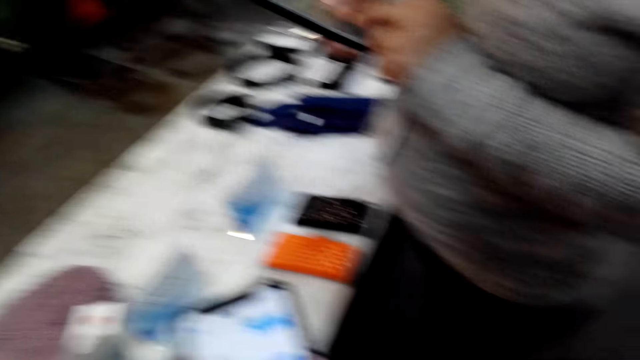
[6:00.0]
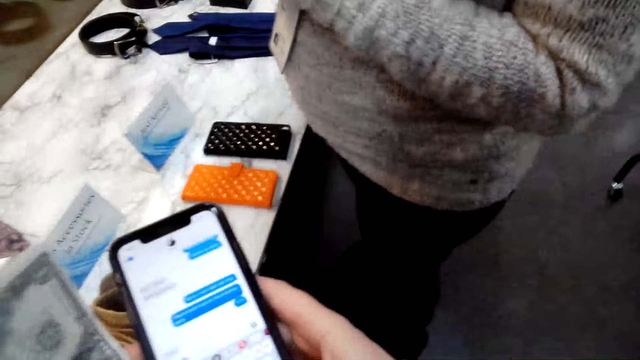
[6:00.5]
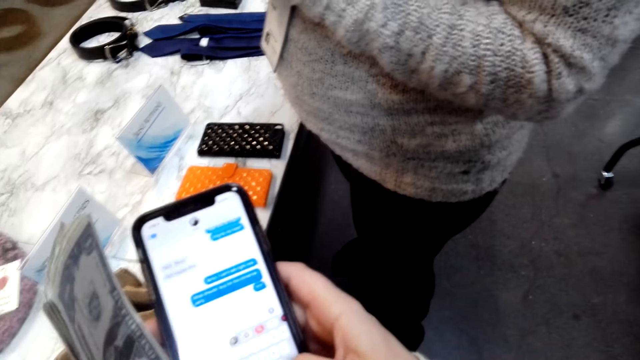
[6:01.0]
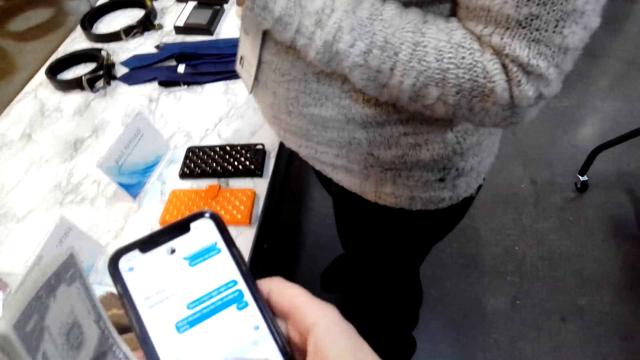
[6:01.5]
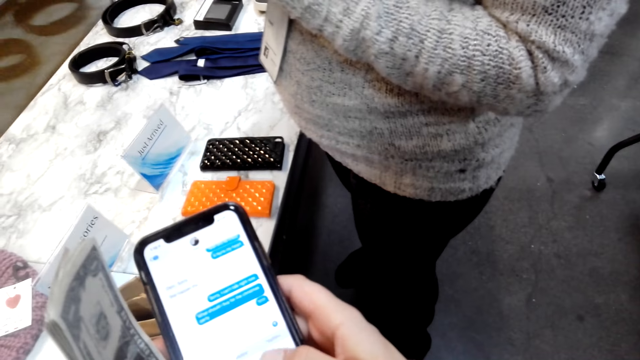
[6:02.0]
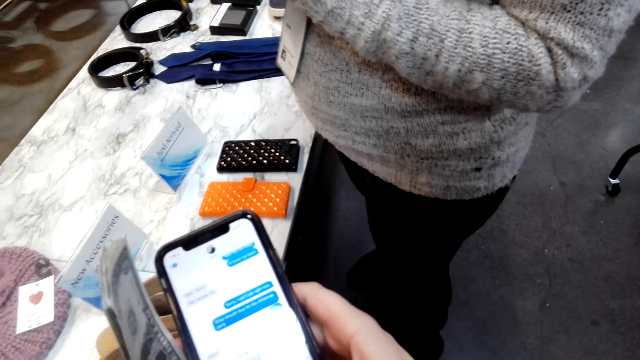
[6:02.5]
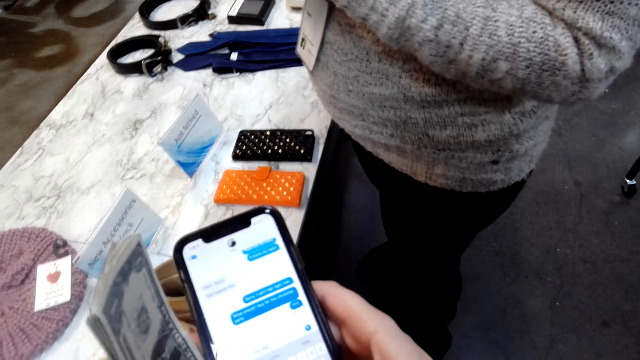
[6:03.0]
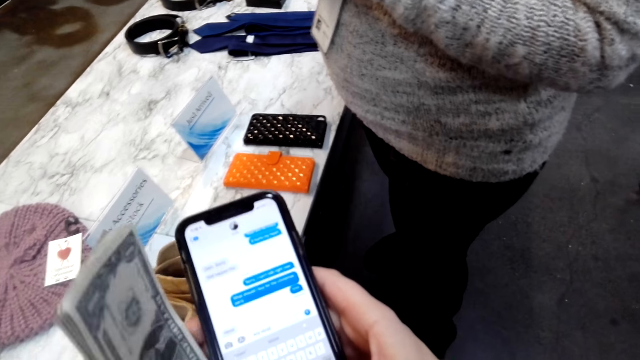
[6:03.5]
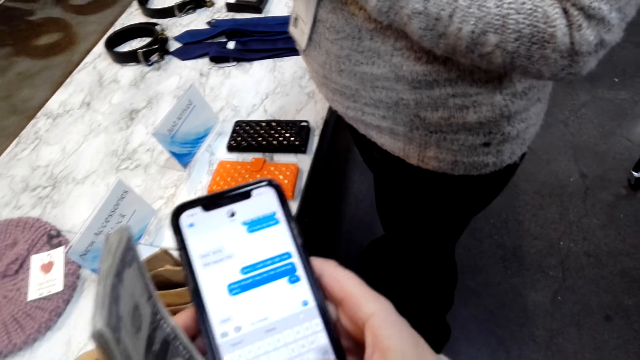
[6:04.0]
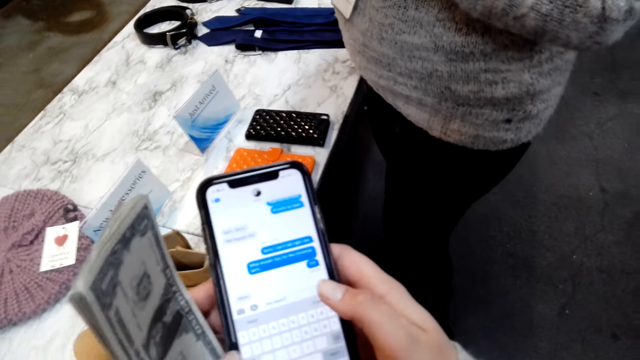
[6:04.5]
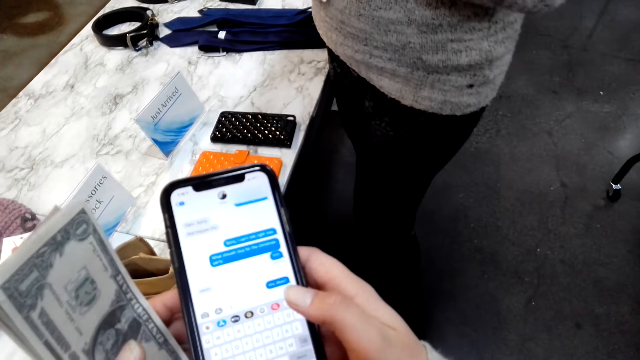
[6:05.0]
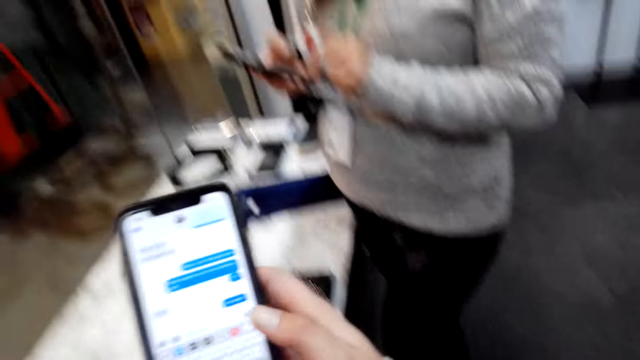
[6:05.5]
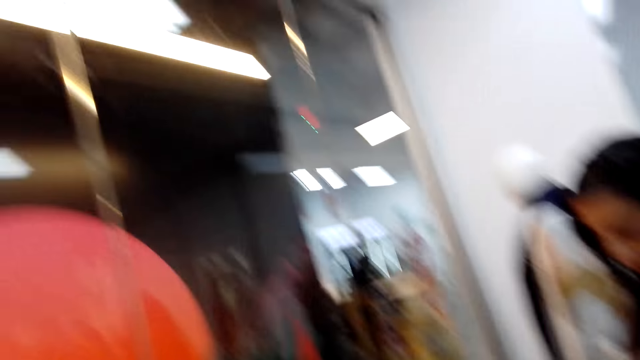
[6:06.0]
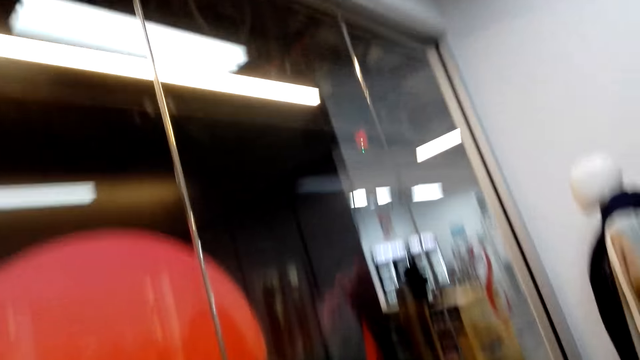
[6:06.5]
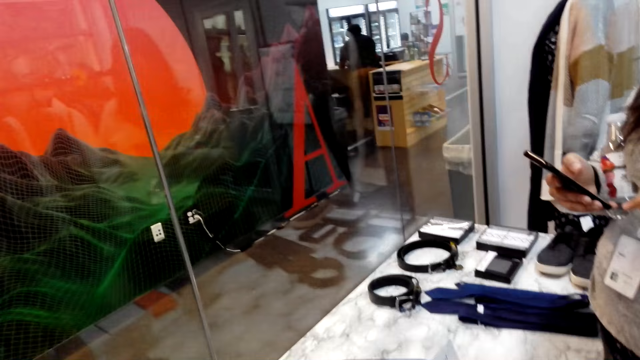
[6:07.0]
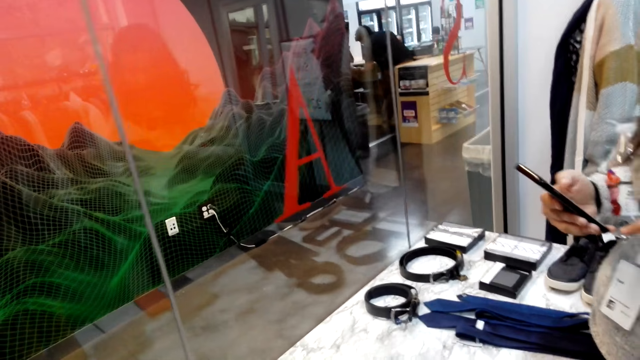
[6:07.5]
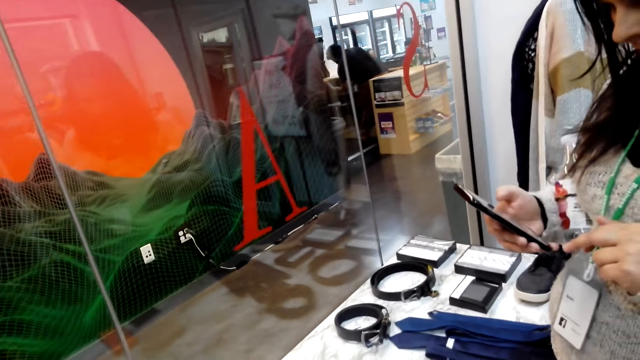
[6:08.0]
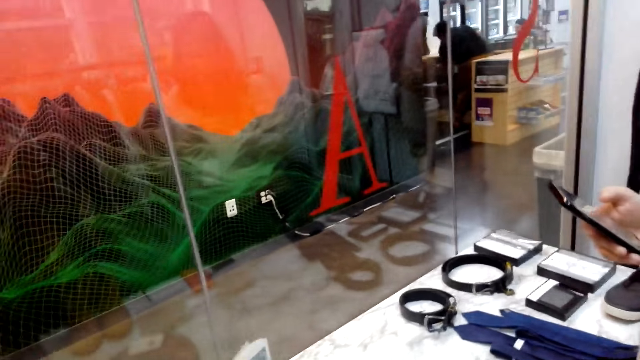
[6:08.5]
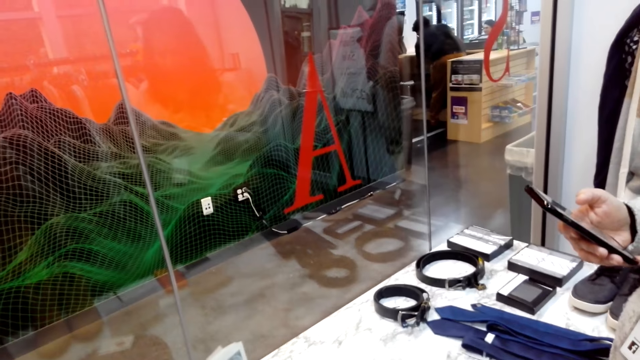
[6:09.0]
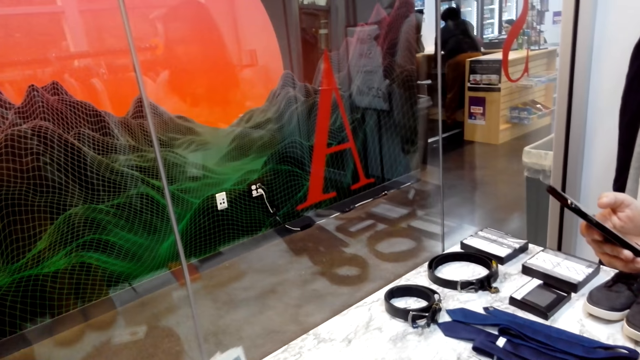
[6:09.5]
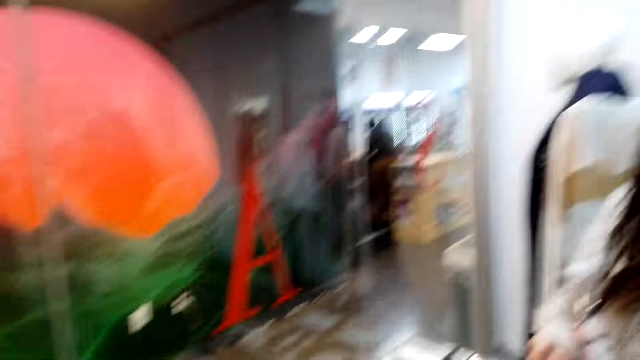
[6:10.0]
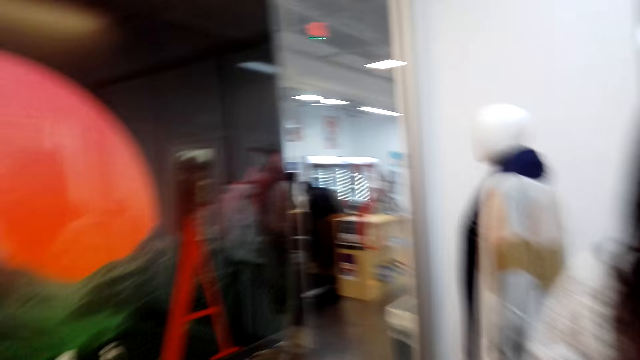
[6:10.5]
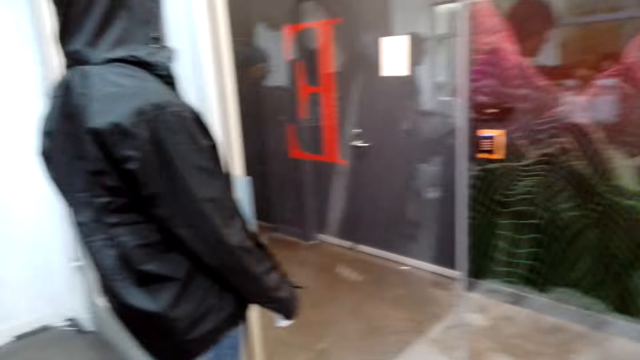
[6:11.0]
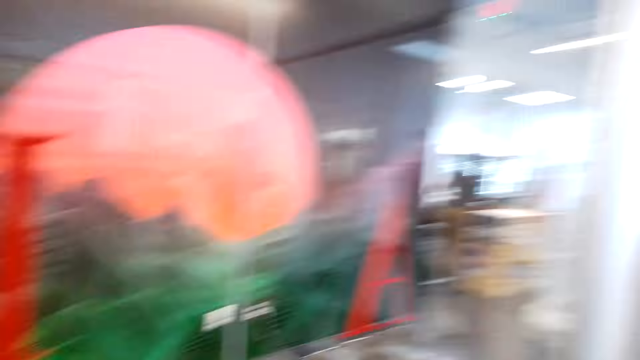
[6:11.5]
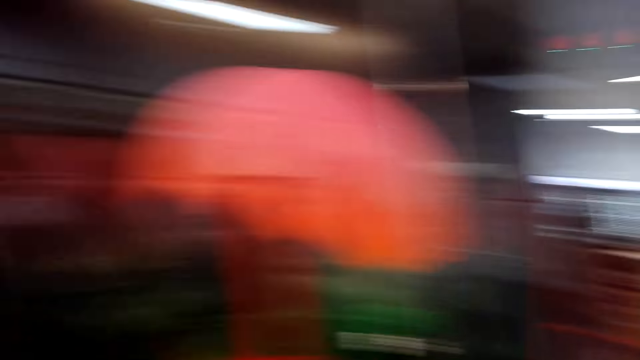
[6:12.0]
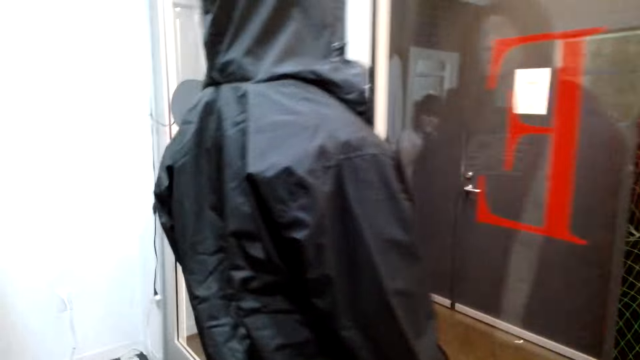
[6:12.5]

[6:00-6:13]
The camera wearer holds money in the left hand. They stare around. The woman scrolls her phone. The camera wearer looks around.

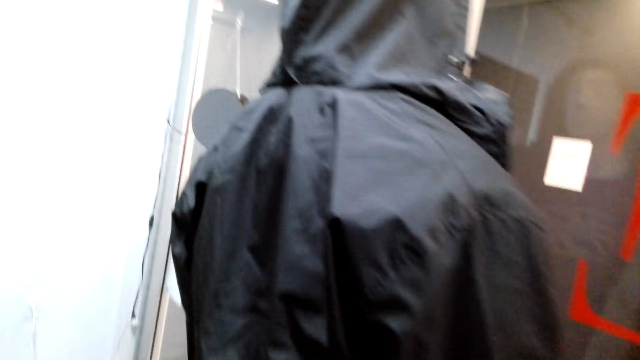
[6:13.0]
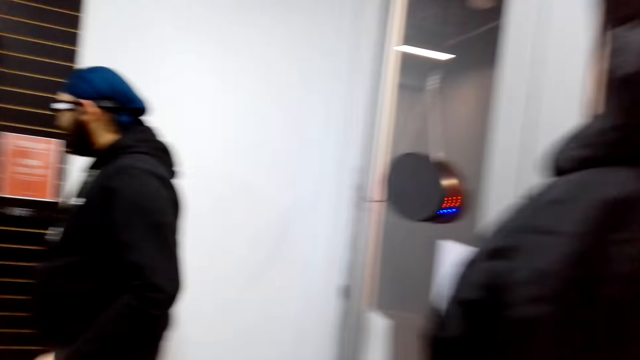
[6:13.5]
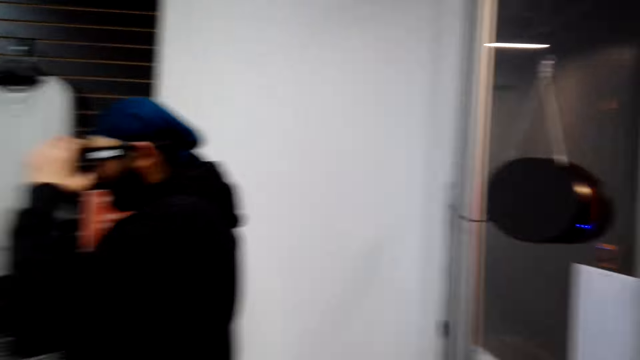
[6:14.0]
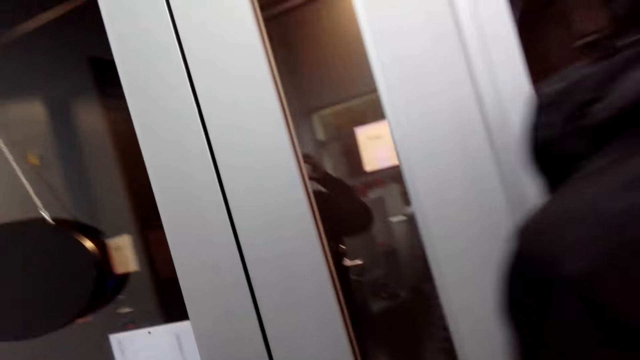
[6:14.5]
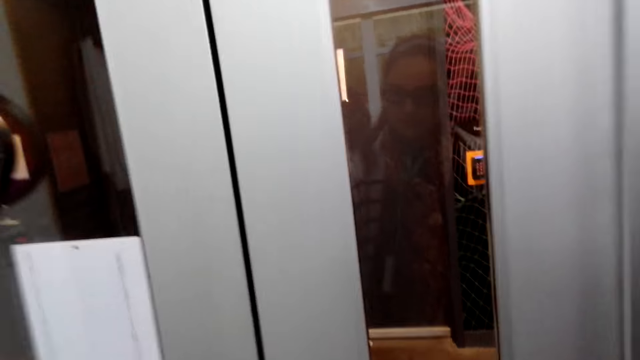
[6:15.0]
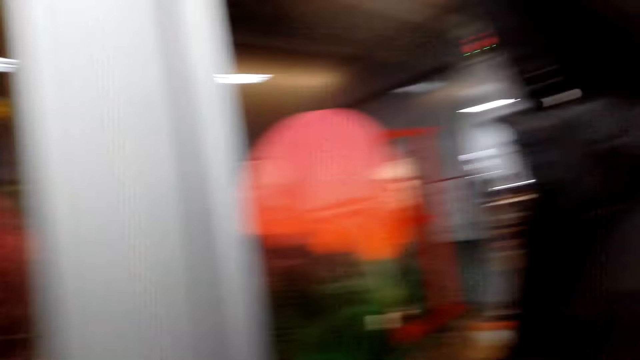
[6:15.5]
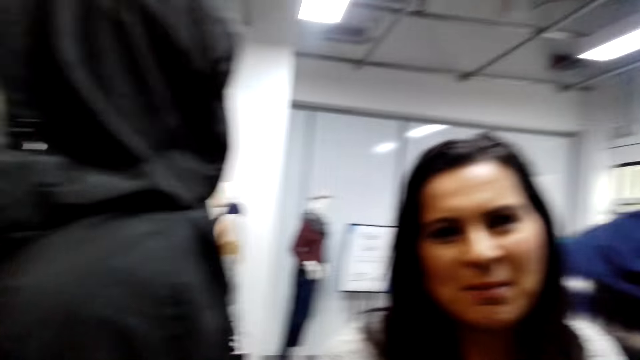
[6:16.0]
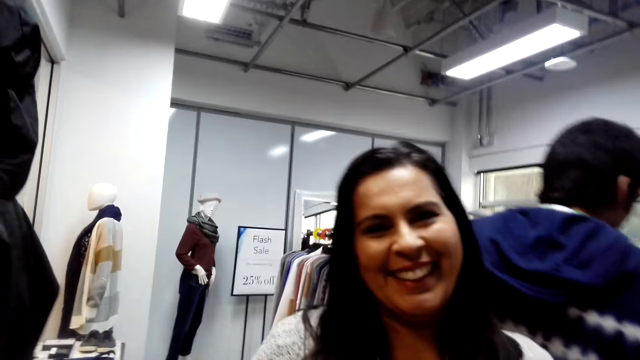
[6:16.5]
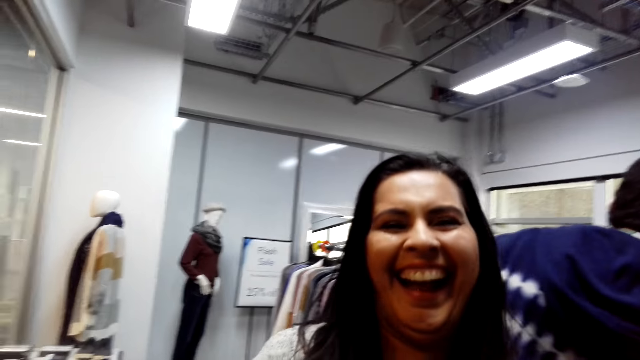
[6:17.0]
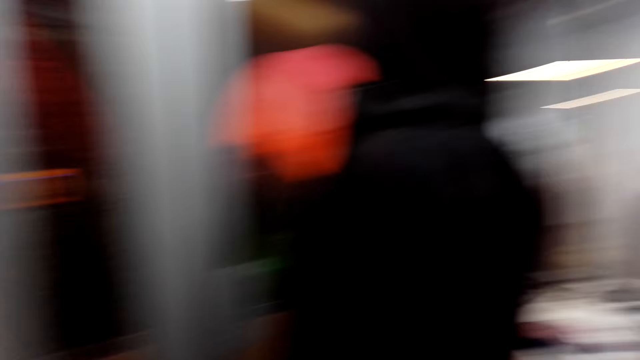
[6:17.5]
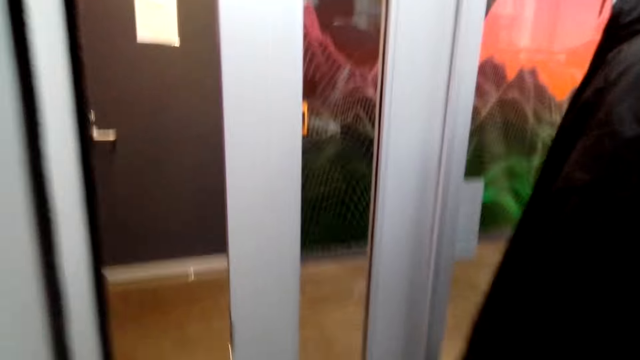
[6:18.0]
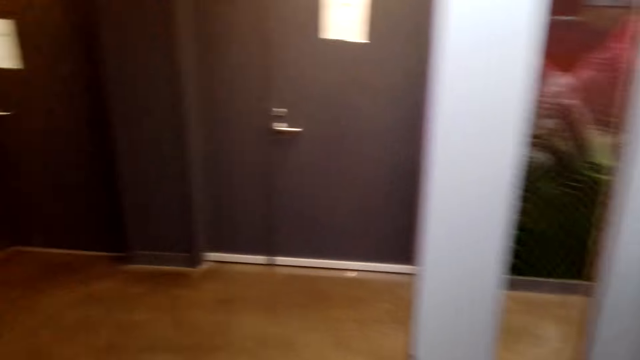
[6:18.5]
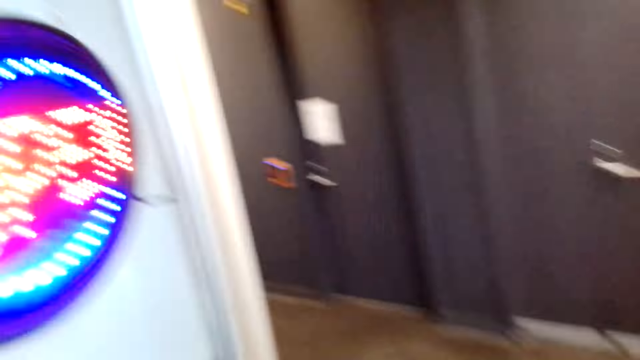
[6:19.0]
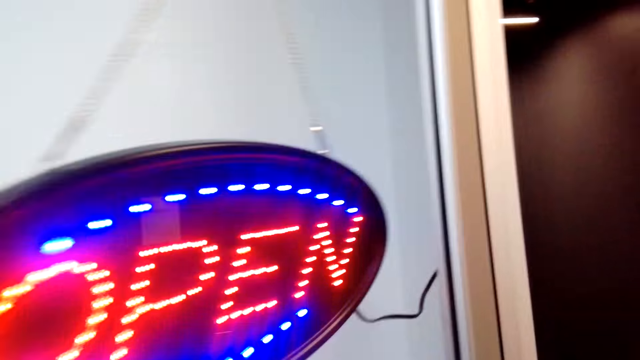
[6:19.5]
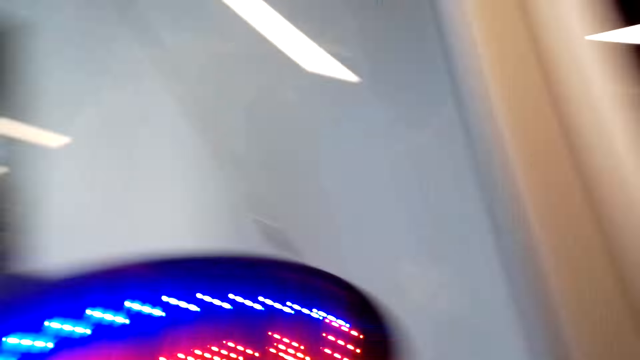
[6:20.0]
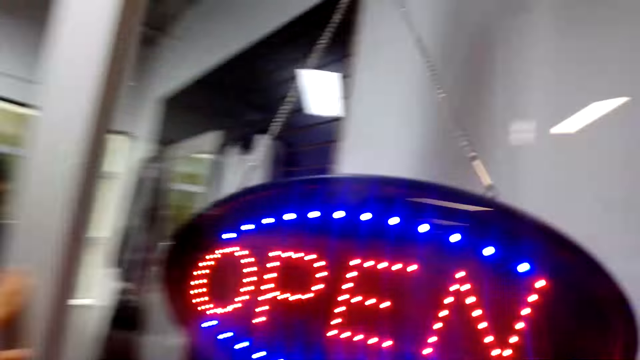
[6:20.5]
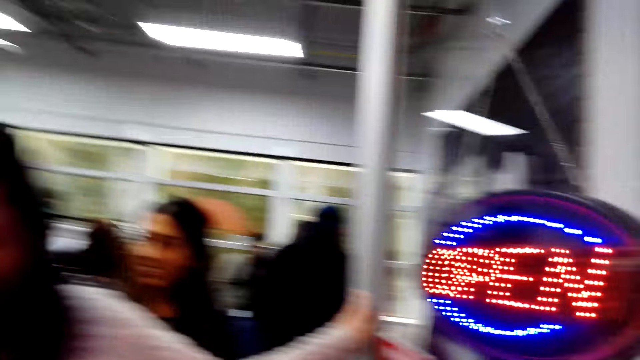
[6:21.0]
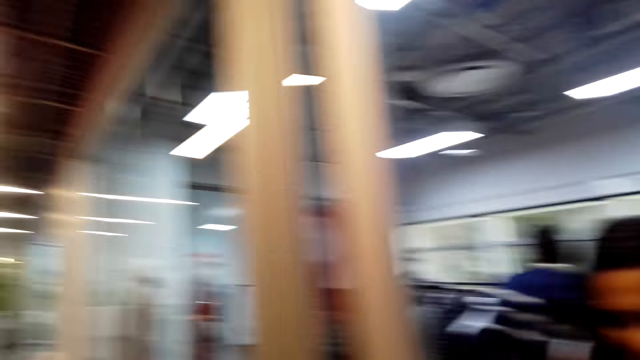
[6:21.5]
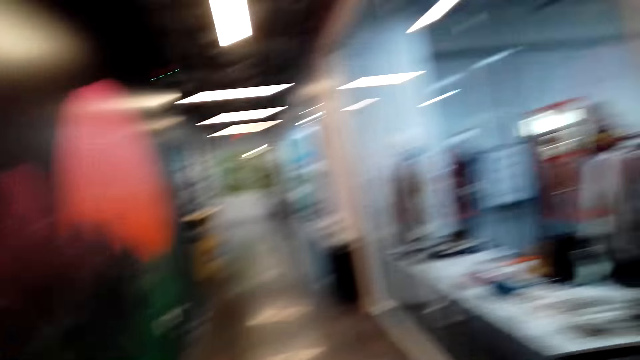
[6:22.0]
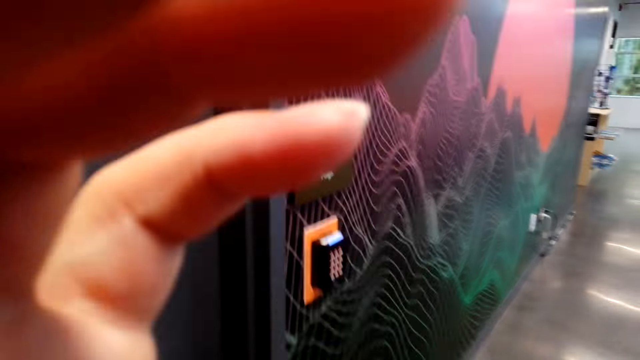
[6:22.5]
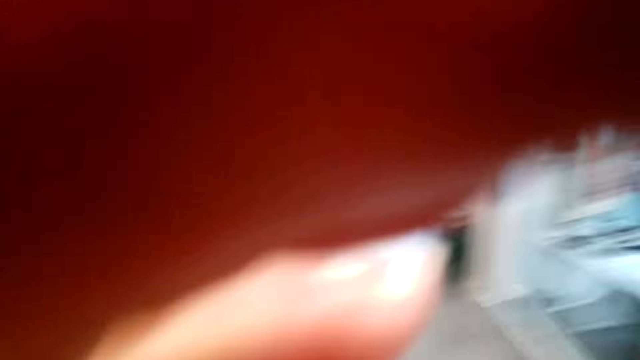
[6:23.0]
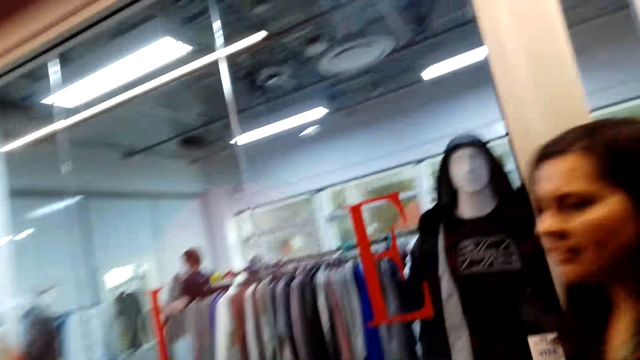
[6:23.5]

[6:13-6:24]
A person raises a hand. The camera wearer turns around. The woman speaks to the camera wearer and laughs at the camera wearer. The camera wearer opens the door. They move around and touch the camera.
